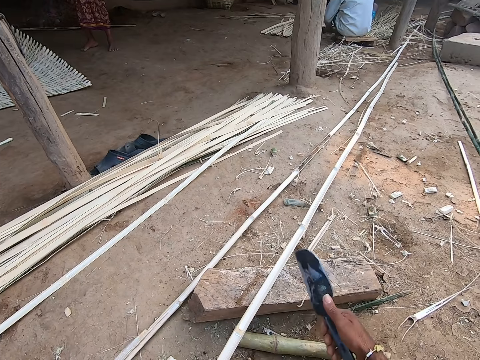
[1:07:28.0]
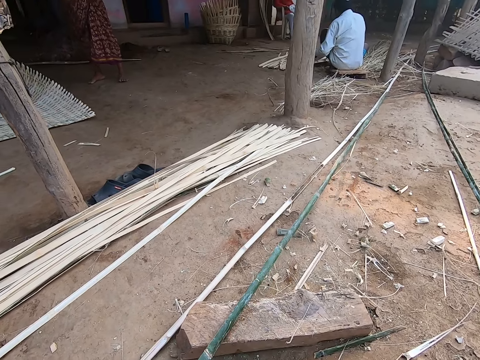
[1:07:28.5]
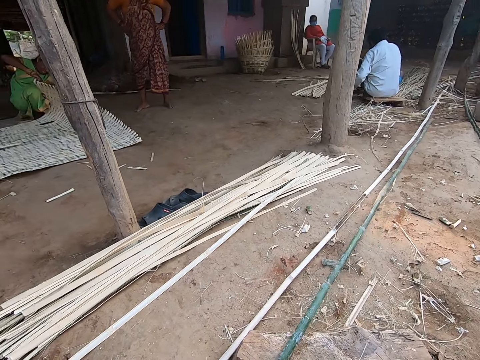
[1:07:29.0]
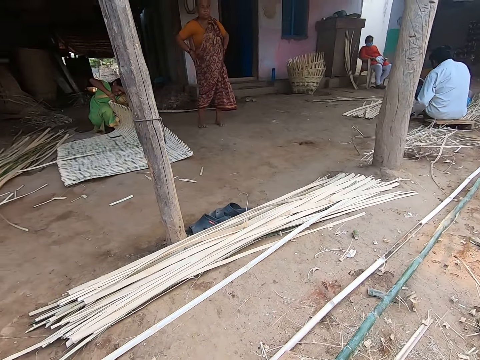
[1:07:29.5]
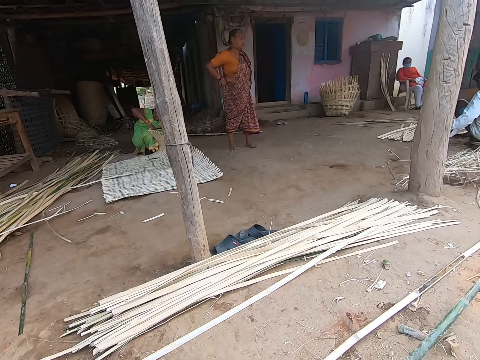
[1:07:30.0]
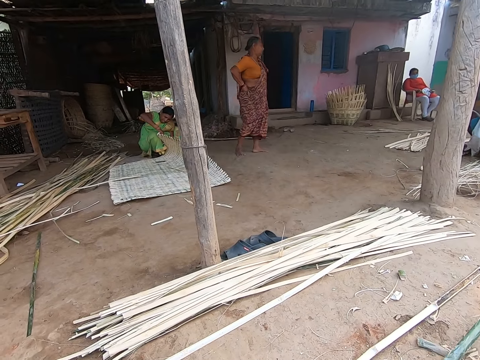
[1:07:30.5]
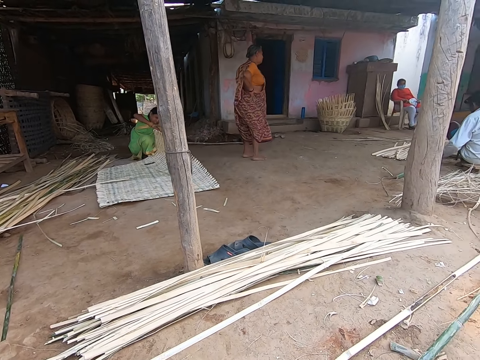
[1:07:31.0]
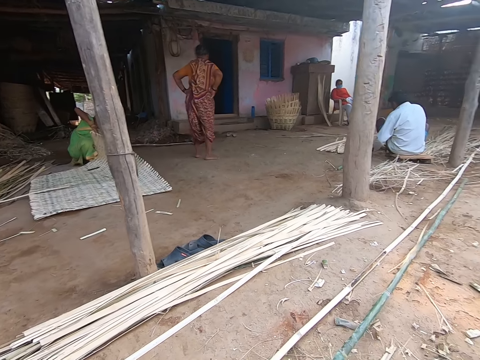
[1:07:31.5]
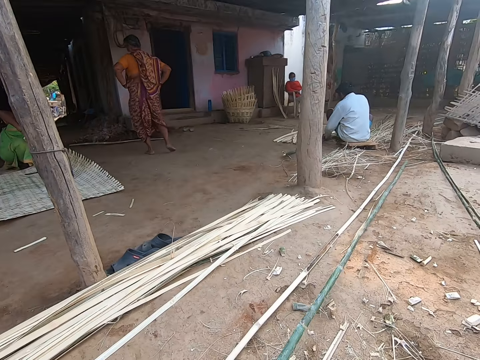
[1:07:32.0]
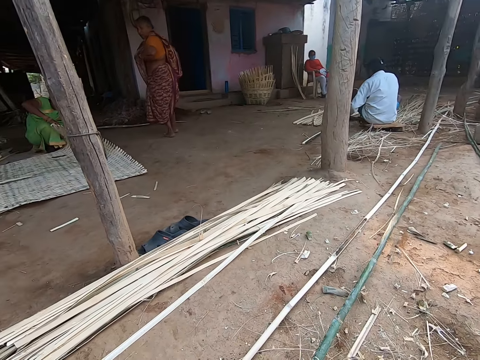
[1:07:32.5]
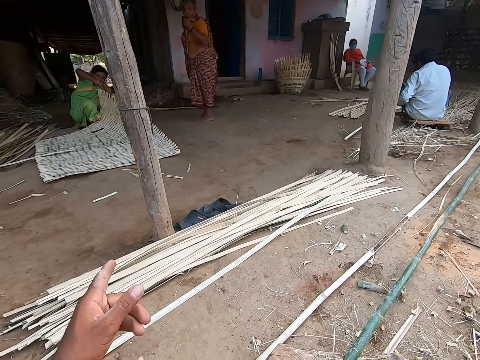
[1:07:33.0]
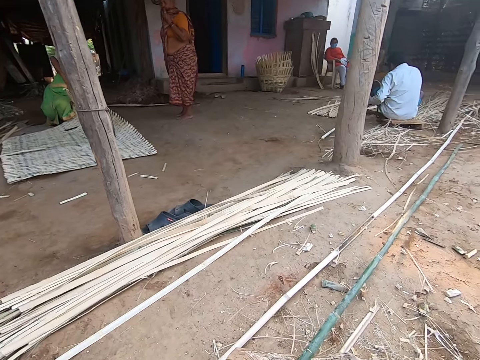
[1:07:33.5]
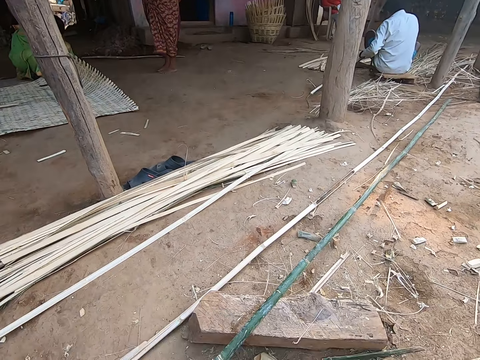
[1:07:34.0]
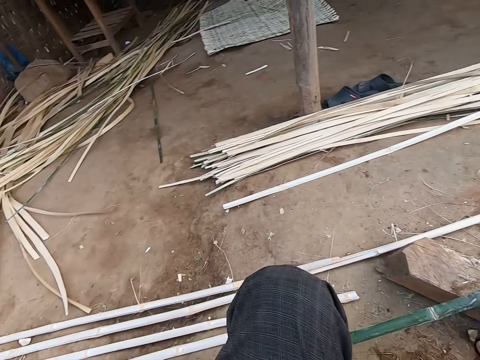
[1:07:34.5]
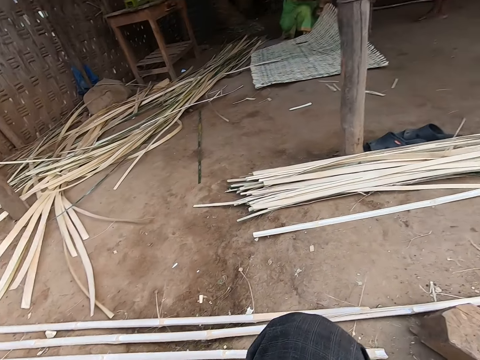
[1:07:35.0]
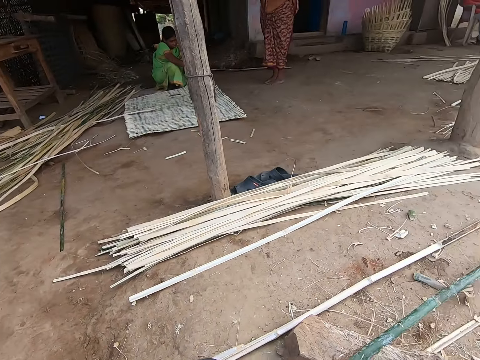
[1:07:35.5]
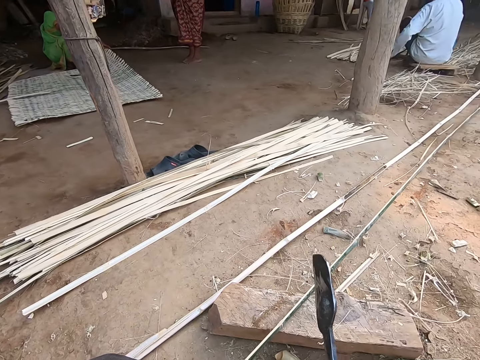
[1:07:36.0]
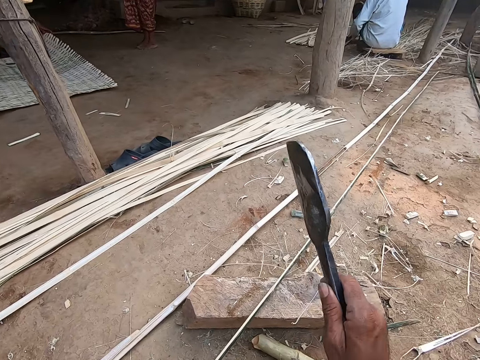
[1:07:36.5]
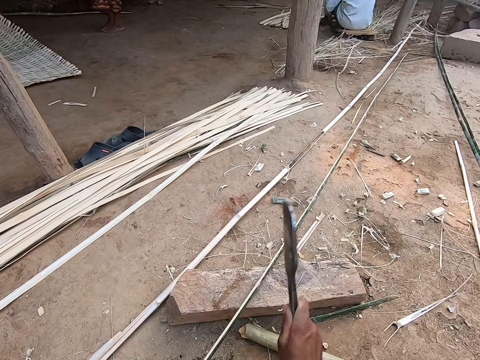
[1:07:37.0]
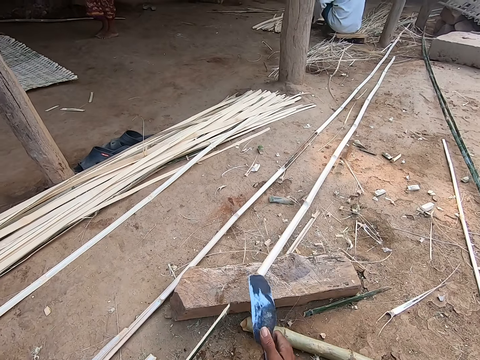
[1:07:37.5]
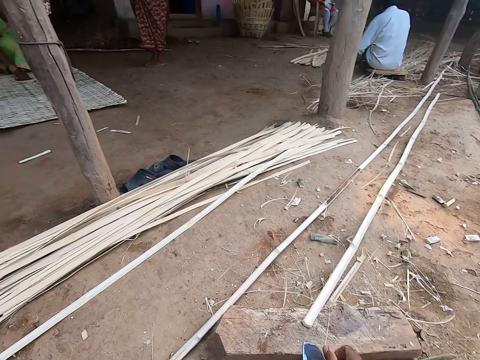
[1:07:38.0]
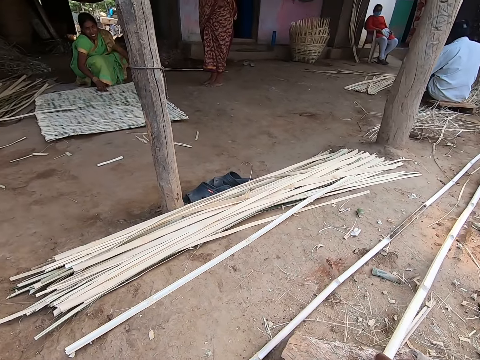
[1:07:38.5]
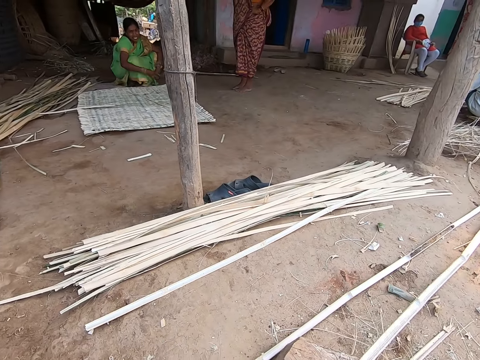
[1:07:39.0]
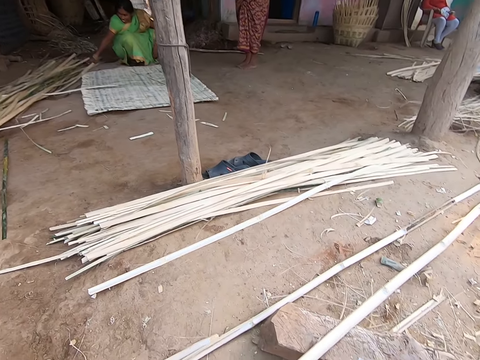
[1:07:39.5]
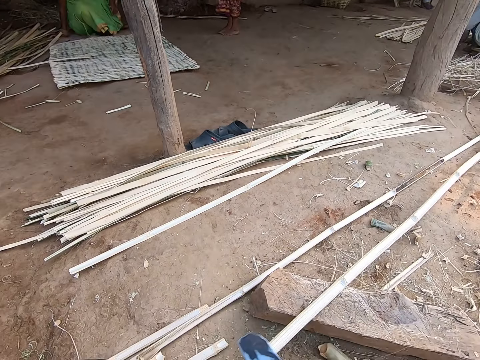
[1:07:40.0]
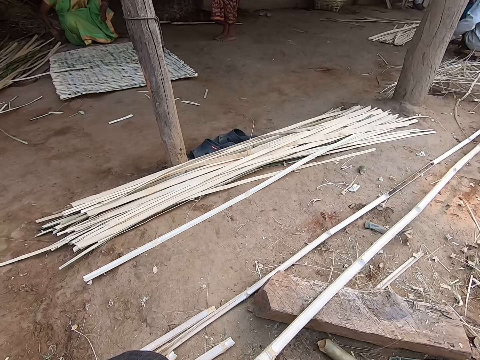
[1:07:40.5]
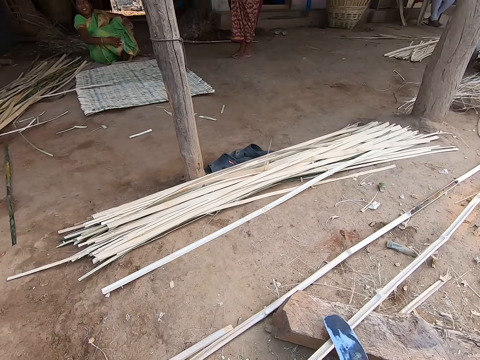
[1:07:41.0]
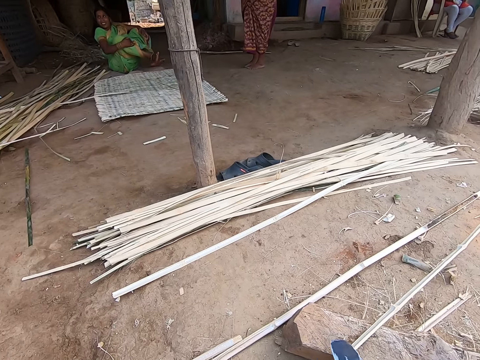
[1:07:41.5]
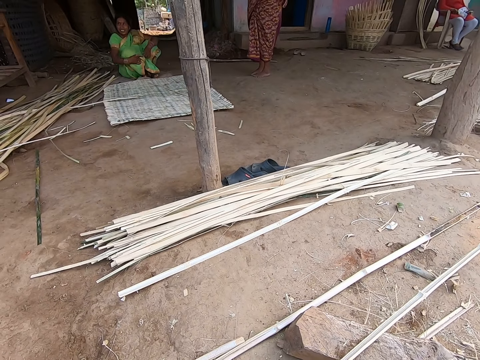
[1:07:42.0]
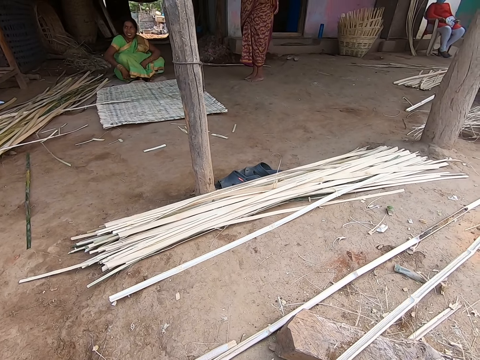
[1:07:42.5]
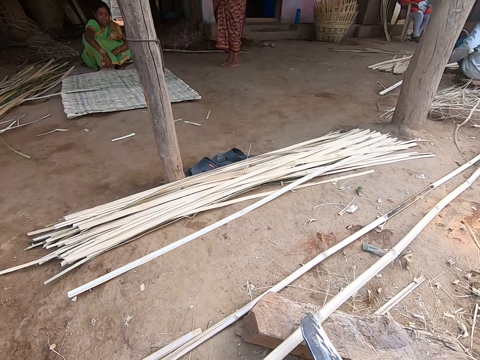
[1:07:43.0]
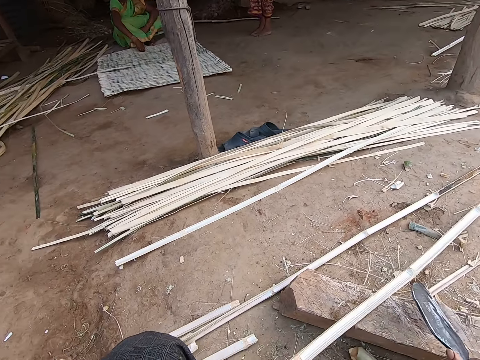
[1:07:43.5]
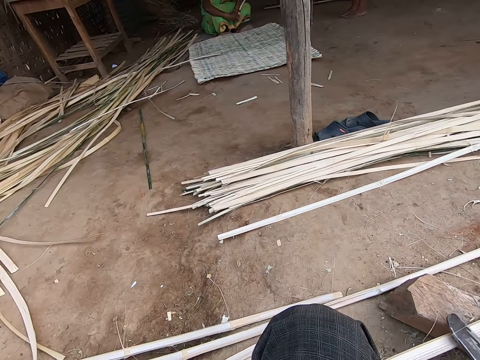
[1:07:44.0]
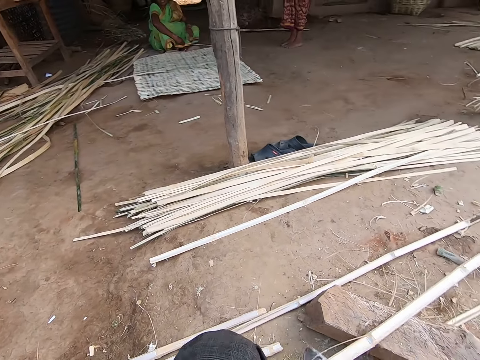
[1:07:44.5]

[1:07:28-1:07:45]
The camera wearer does something. He communicates to something. He looks around. He cuts the bamboo strip on the plank with the knife in his right hand. He drops the knife on the plank with his right hand. He pulls the bamboo strip on the plank with his right hand. He scrapes the bamboo strip with the knife in his right hand.

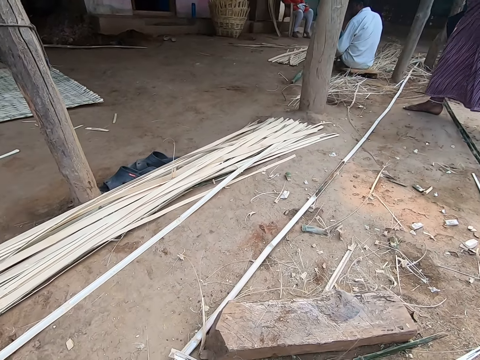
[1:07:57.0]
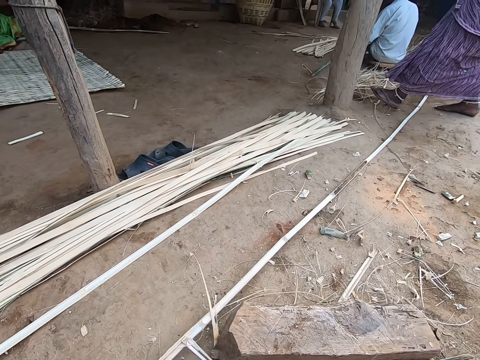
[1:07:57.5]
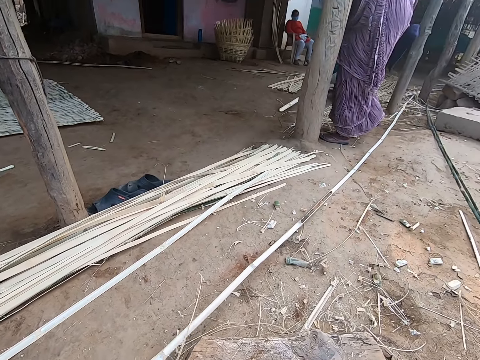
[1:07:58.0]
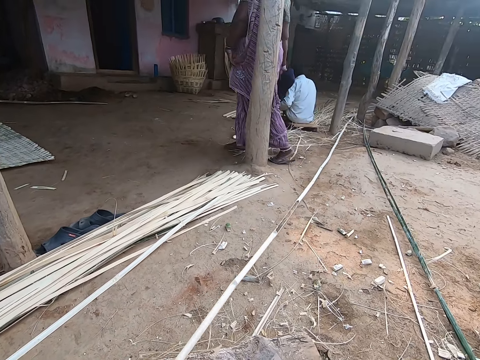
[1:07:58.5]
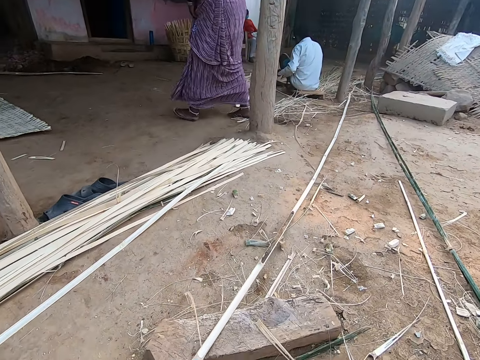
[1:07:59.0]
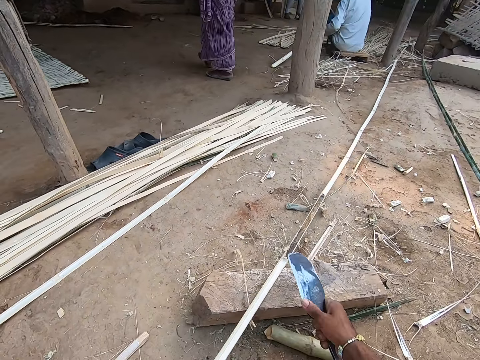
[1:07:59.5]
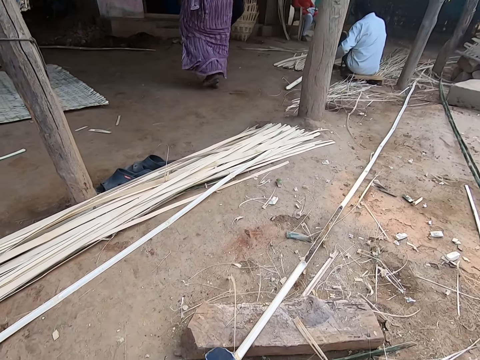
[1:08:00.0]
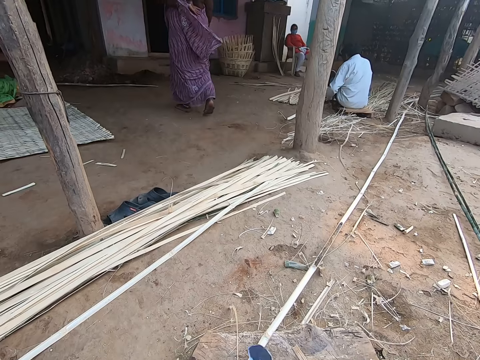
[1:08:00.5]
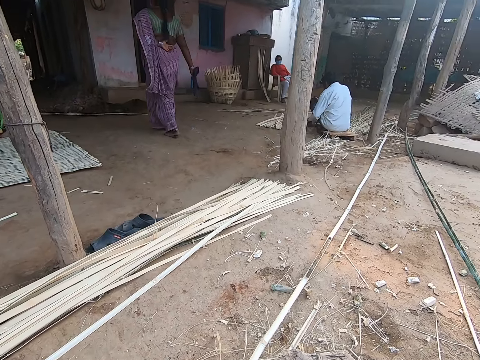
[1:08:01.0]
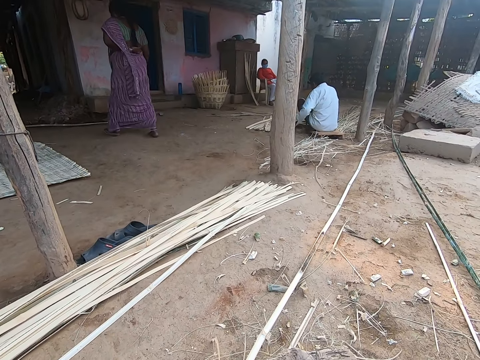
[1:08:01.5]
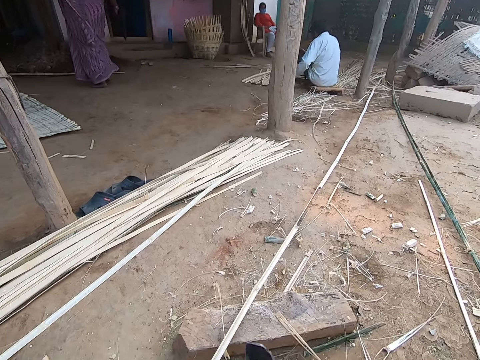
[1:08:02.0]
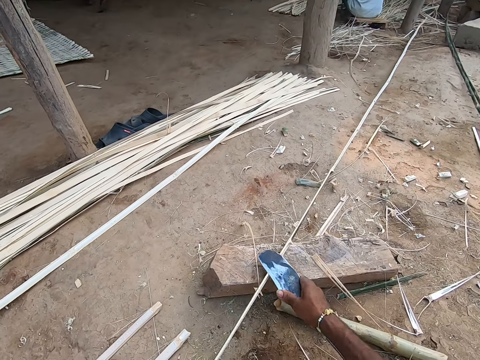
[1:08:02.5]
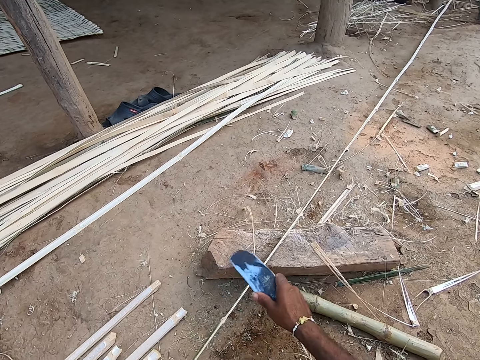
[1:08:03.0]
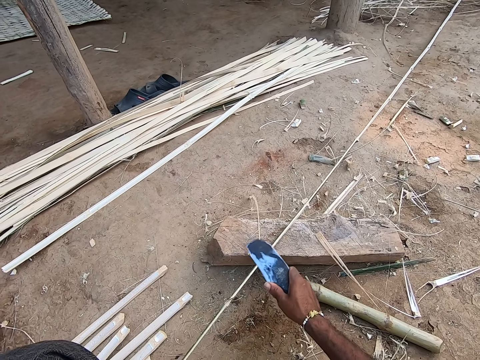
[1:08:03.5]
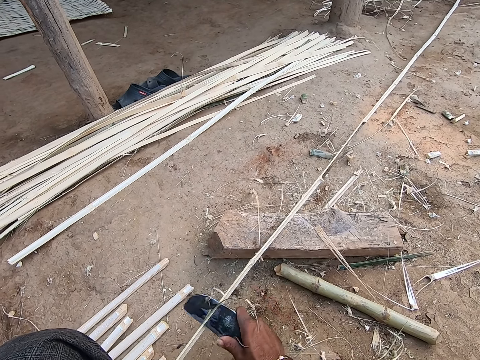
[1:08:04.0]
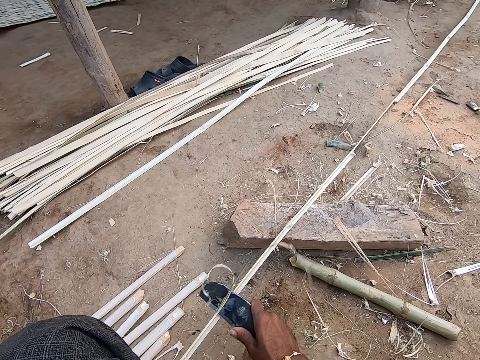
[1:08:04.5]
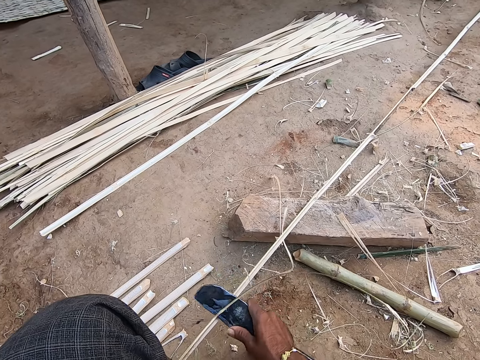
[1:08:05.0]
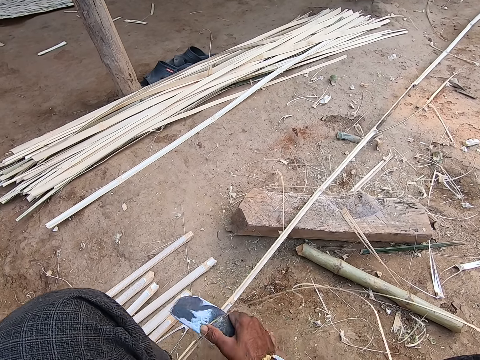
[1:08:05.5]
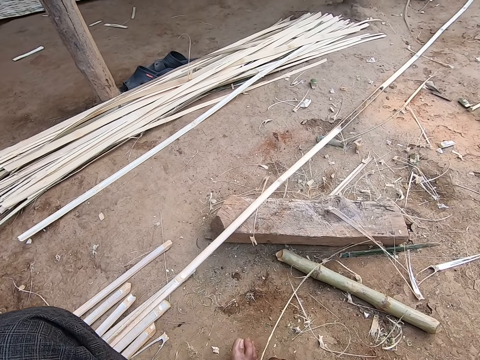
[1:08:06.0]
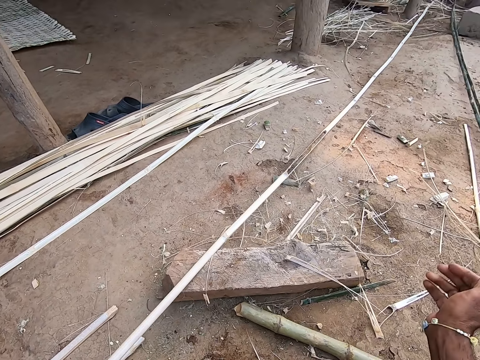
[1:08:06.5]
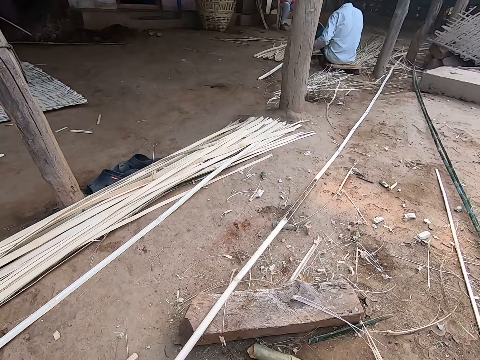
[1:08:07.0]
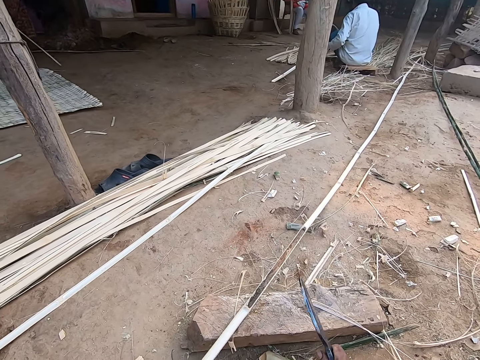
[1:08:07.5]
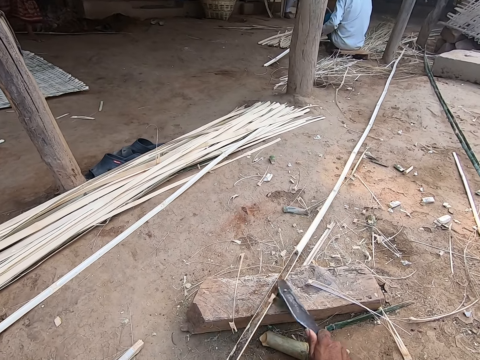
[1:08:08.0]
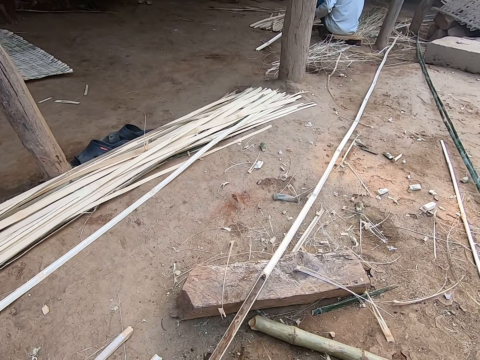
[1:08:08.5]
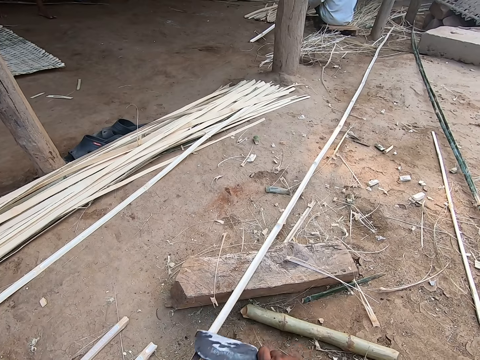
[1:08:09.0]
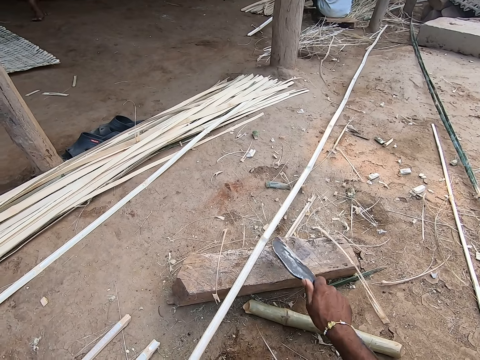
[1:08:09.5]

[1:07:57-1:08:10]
The camera wearer picks the bamboo. He interacts with the woman. He clears the bamboo with a sharp object. He throws a bamboo strand on the ground with his right hand. He holds the sharp object. He scrapes the bamboo strip with the knife in his right hand.
